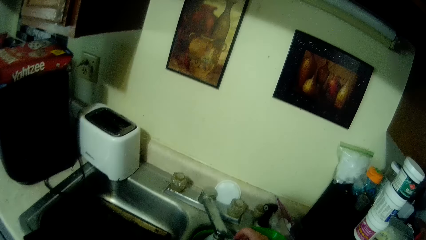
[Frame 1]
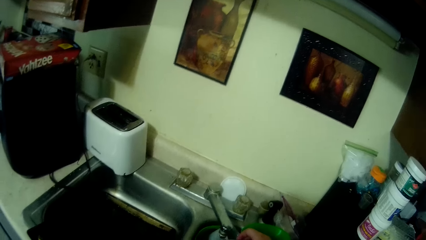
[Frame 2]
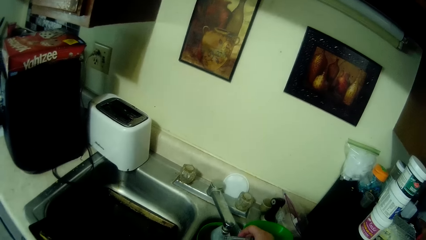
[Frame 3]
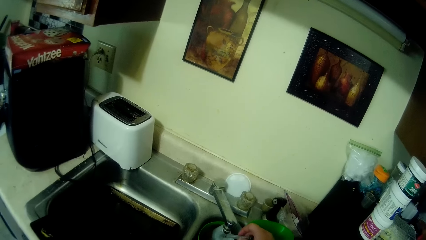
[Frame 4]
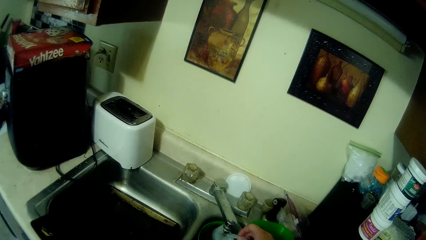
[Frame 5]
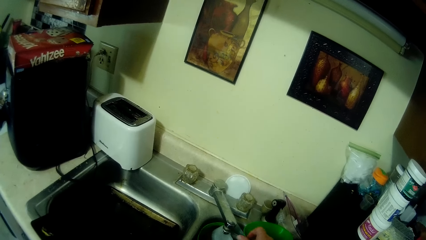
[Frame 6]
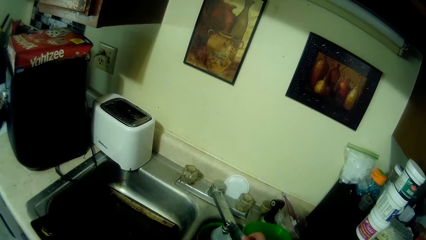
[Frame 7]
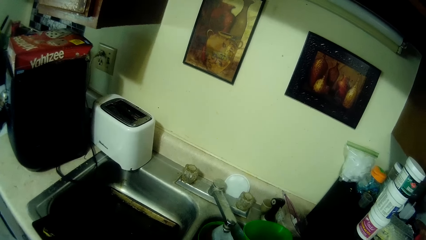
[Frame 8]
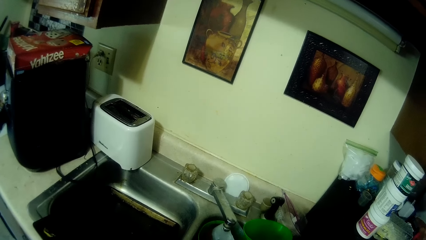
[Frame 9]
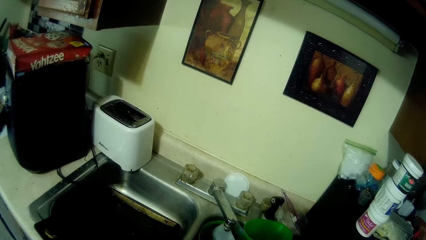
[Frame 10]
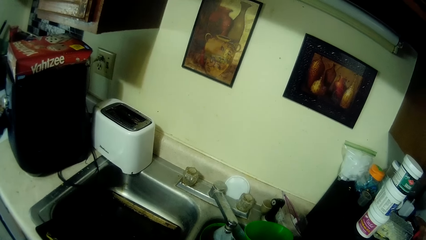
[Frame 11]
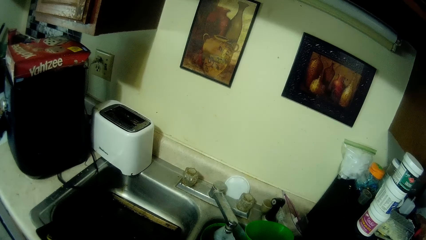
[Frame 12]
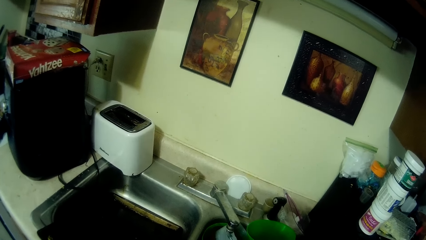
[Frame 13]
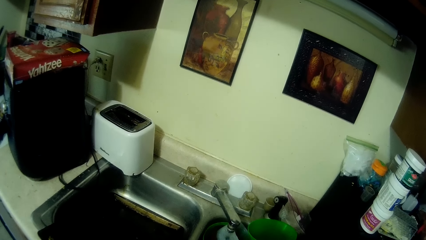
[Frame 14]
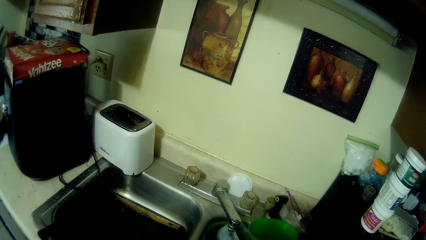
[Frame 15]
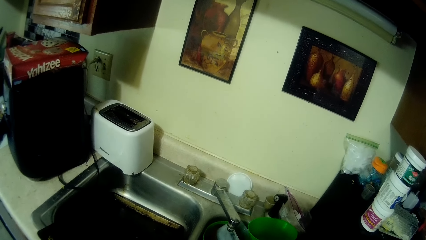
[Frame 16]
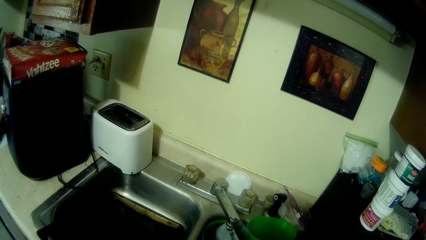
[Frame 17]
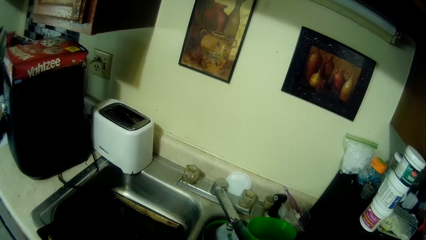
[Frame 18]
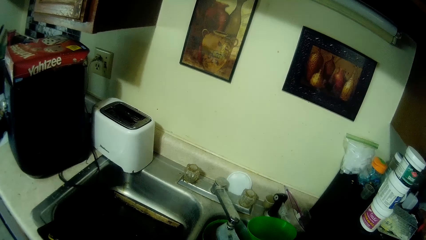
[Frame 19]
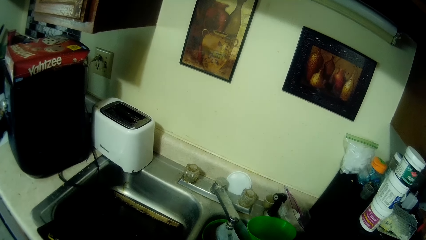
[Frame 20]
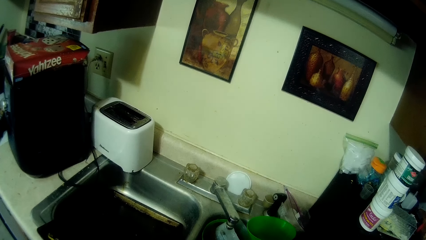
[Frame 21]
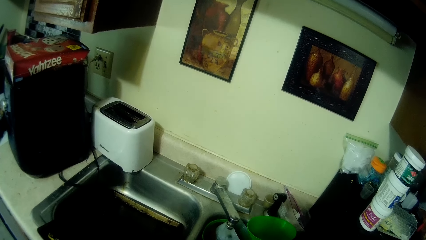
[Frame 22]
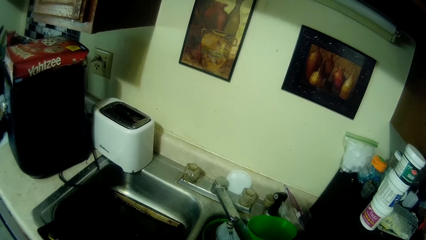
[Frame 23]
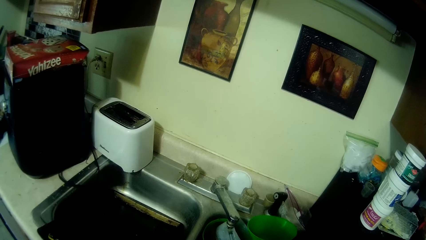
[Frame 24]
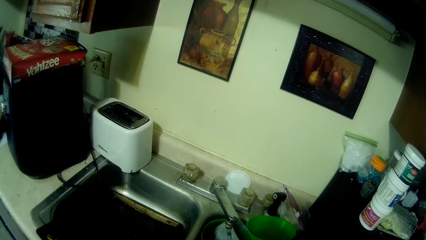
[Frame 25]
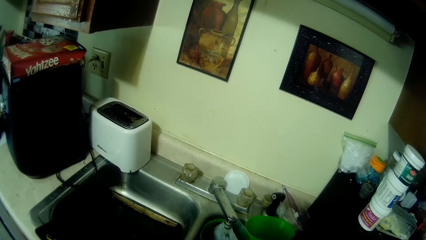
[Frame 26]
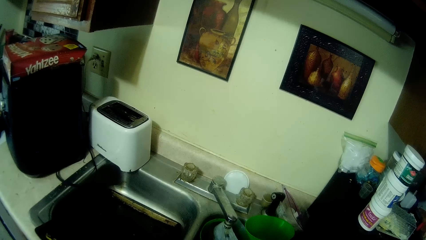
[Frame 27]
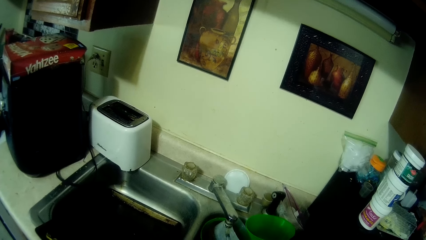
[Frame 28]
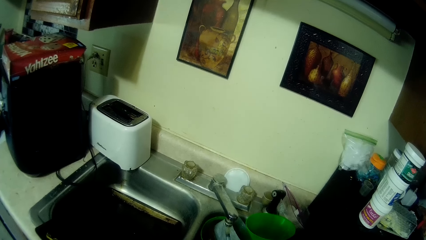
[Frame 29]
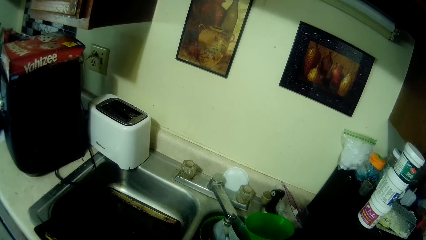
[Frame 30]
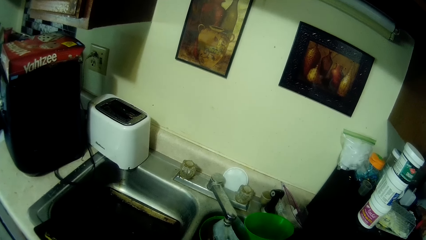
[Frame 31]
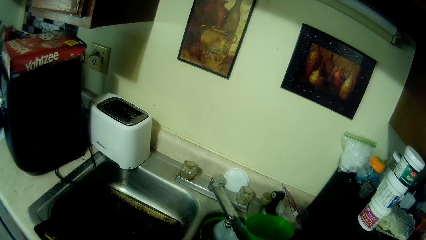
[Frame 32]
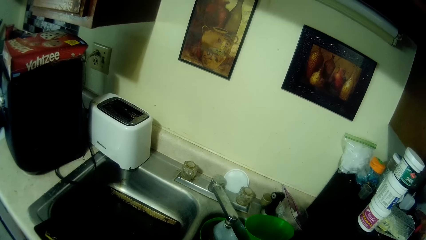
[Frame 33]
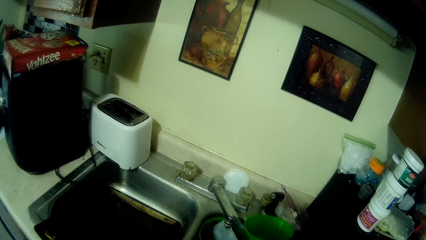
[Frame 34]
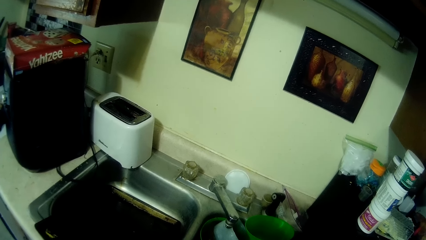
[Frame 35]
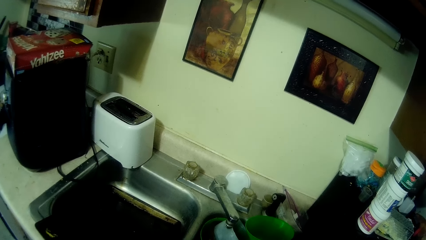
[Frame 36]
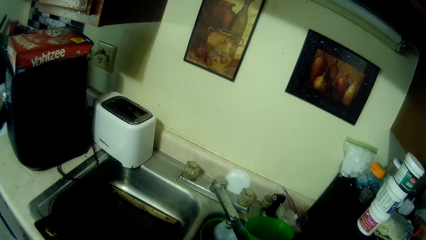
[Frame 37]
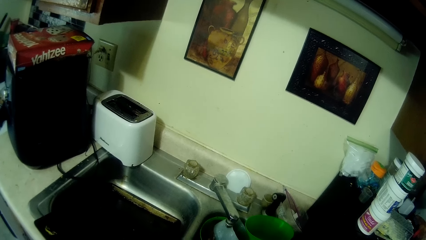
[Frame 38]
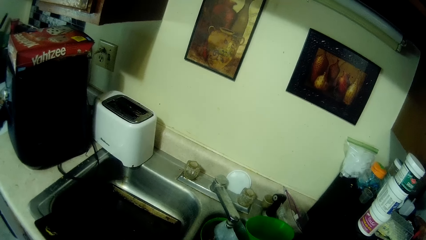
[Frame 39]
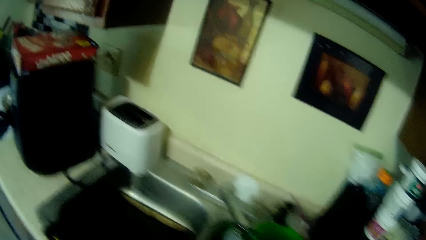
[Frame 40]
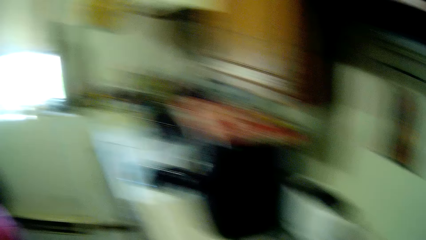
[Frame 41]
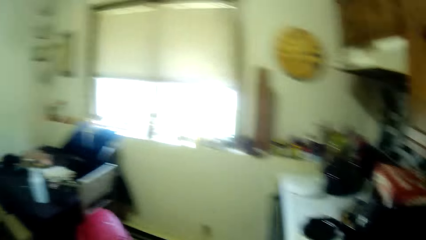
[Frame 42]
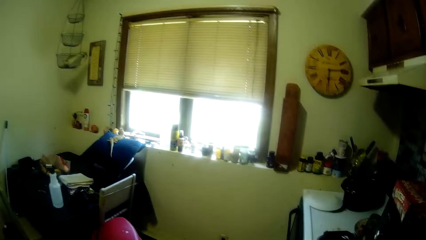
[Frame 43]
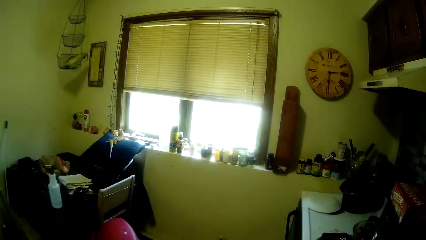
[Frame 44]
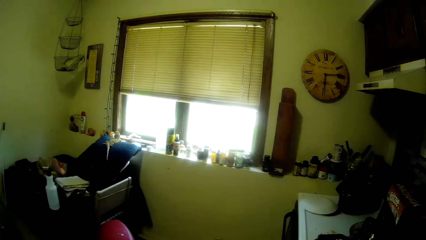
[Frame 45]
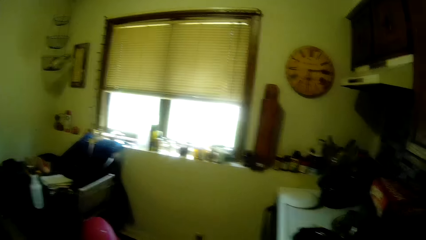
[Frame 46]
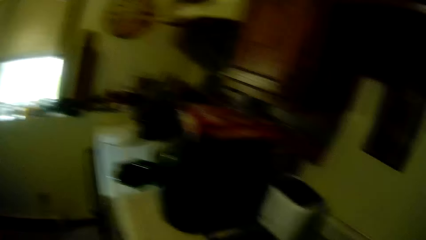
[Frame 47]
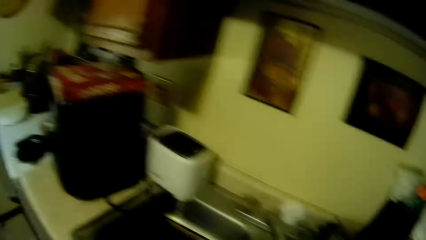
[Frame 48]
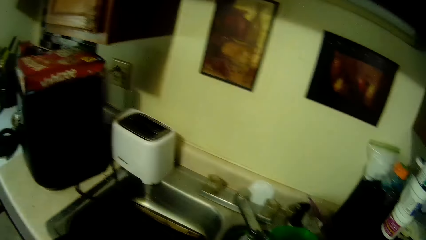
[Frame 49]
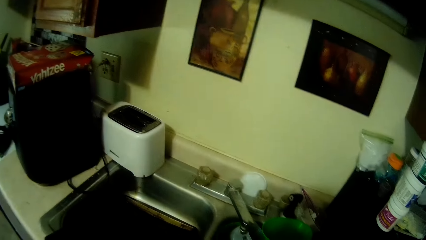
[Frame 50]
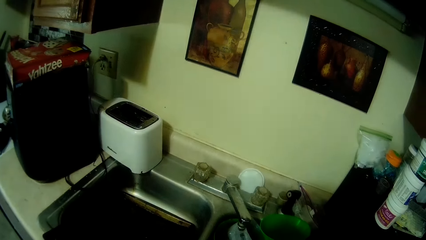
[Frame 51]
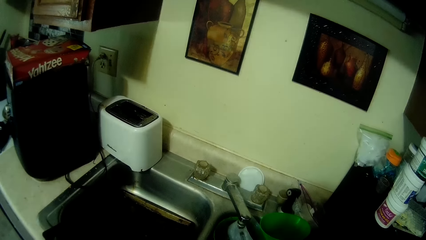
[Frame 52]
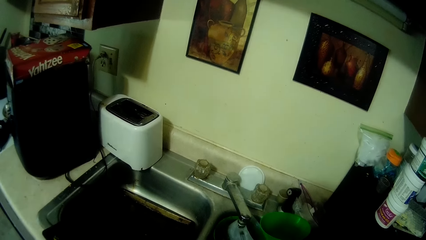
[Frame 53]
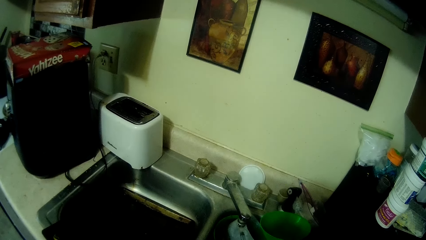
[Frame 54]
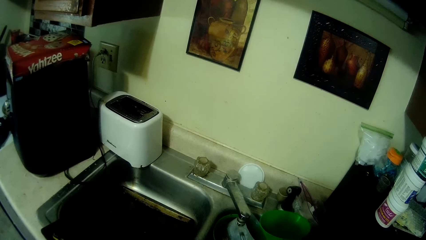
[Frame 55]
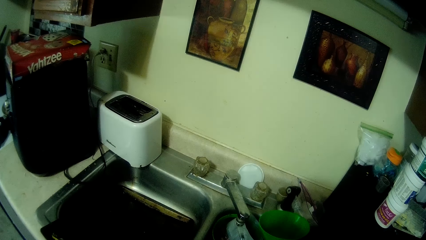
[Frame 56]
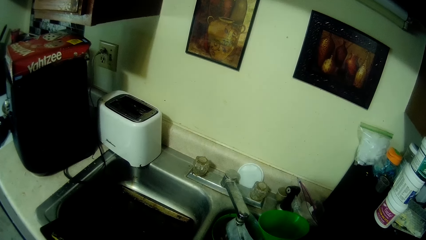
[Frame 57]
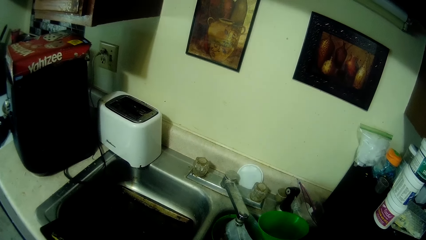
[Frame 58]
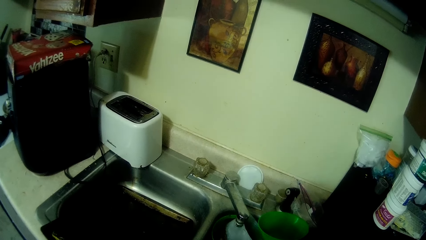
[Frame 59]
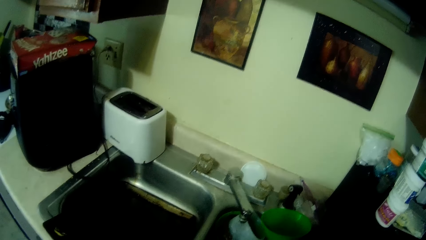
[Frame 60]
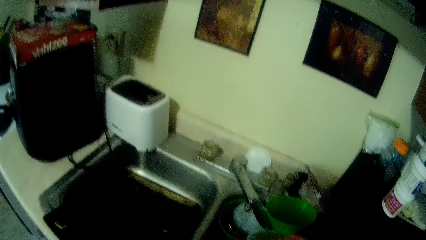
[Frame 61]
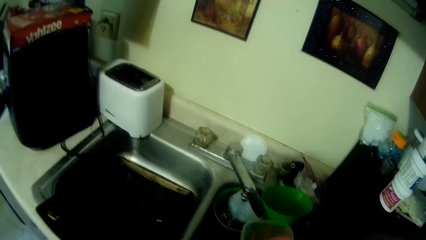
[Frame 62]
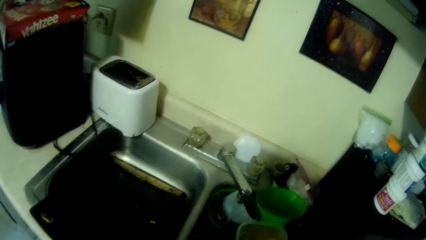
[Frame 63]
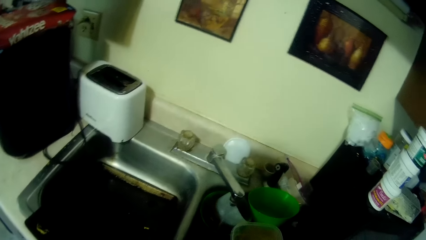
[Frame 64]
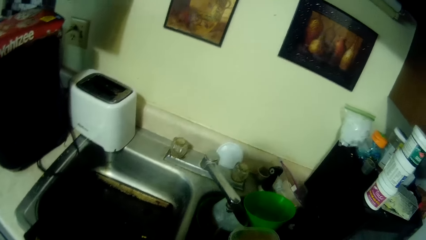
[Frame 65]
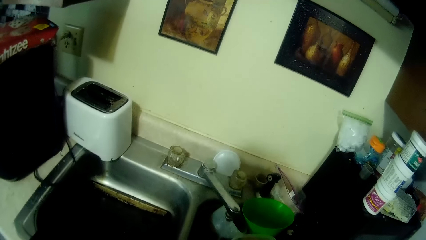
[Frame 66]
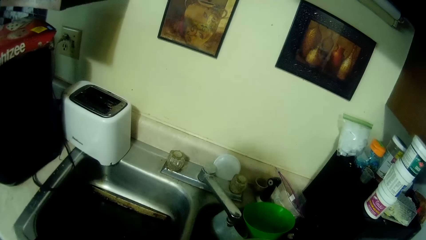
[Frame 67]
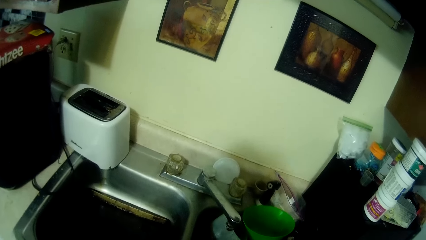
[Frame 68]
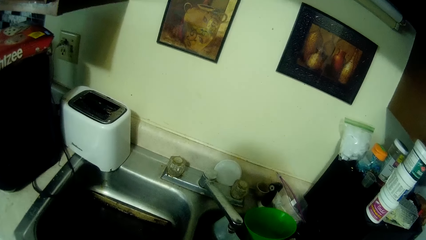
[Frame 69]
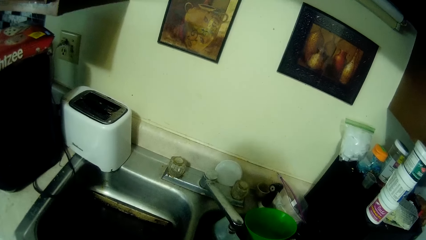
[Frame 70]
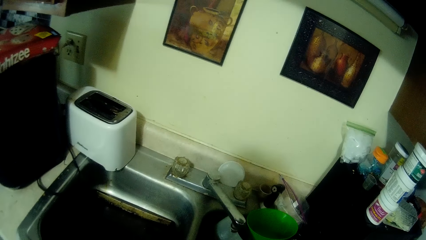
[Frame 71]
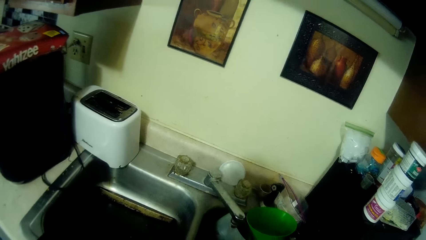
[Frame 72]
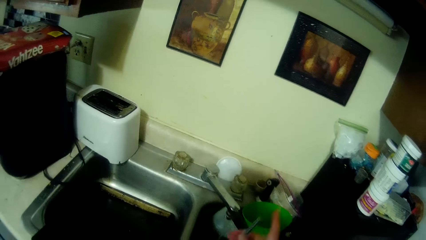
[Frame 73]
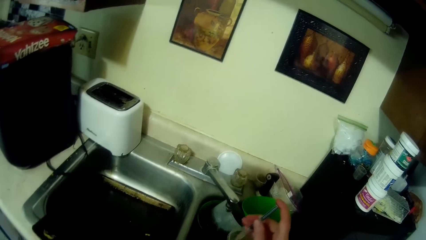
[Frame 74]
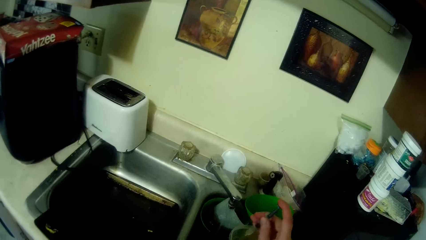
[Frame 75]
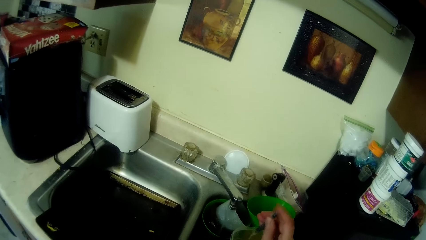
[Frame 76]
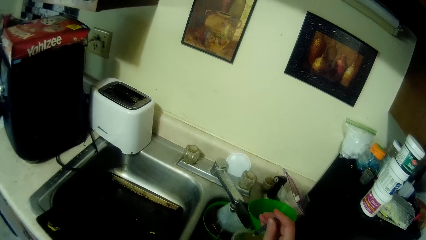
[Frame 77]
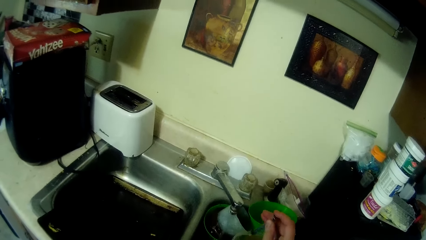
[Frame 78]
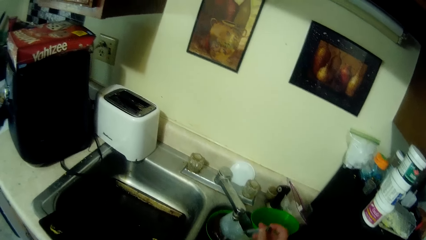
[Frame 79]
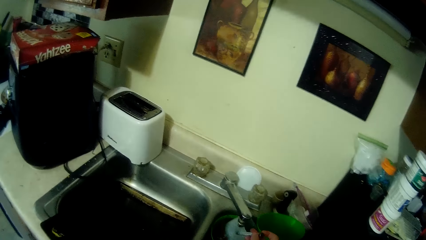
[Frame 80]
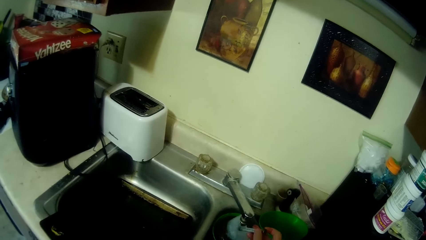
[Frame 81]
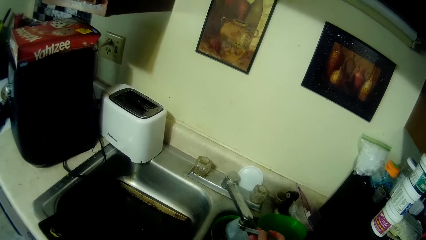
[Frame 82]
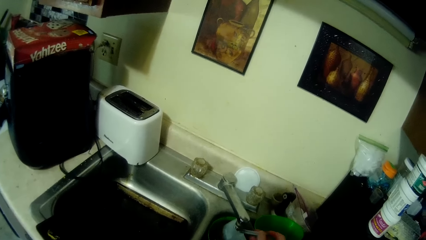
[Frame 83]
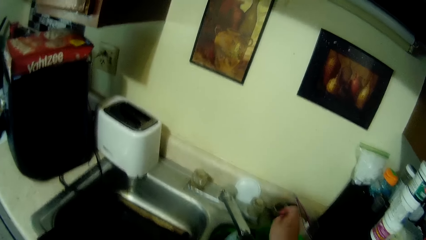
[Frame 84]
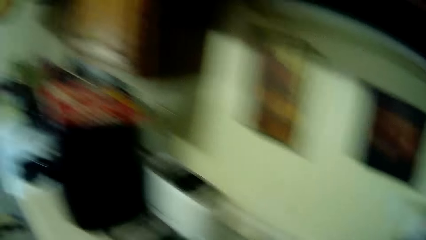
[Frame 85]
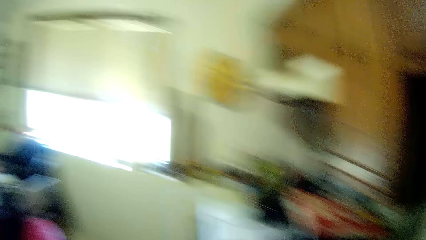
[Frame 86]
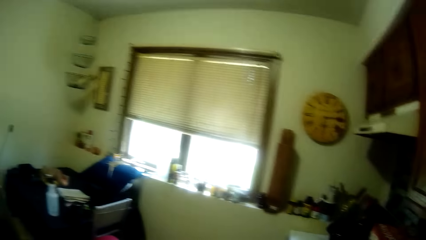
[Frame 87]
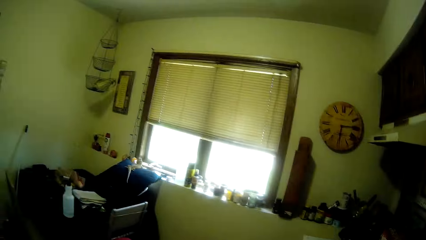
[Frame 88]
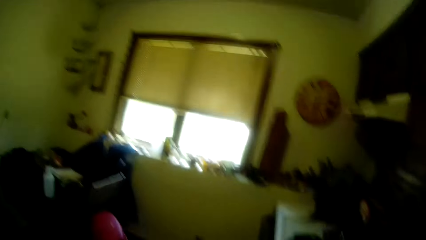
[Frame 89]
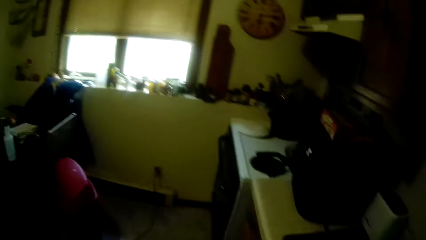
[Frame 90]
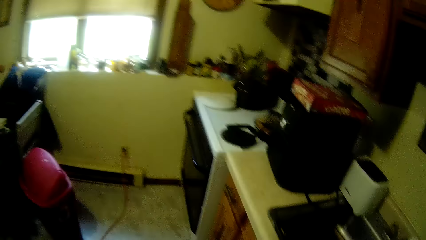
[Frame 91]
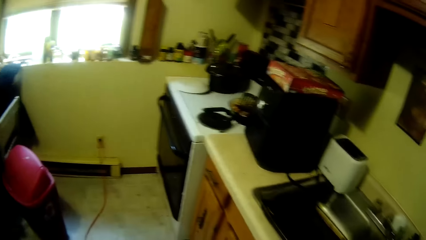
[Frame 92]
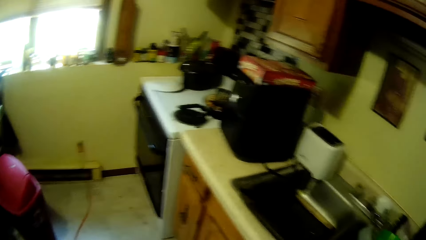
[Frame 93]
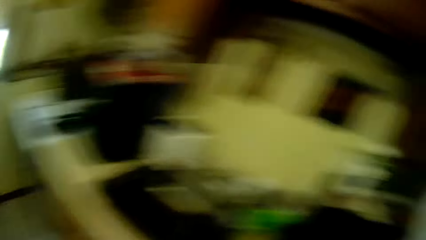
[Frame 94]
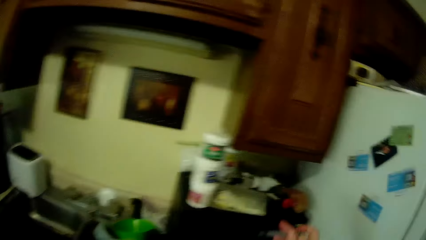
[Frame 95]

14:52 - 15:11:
The camera wearer washes the syringe in the sink. They look around. They wash the syringe in the sink. They pick up the syringe in the sink. They press the syringe. They wash the syringe in the sink, turn off the faucet and look around.
